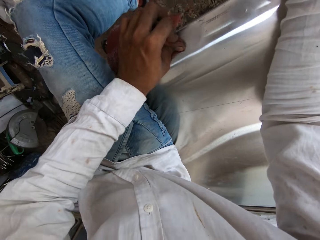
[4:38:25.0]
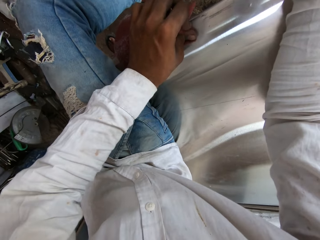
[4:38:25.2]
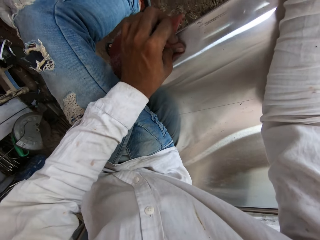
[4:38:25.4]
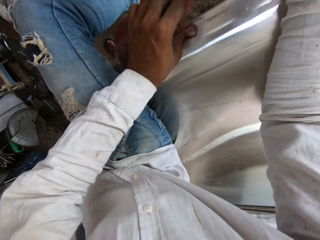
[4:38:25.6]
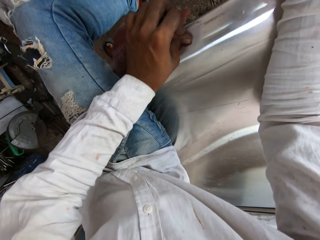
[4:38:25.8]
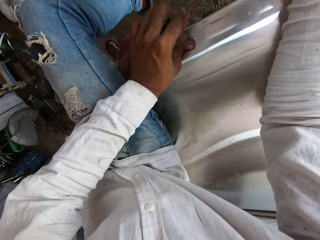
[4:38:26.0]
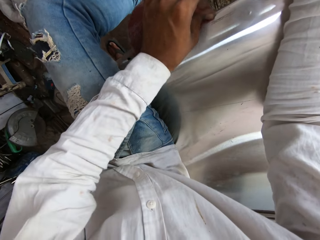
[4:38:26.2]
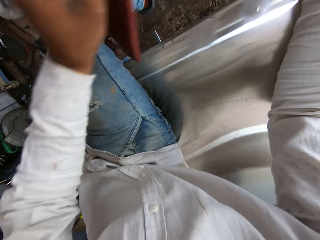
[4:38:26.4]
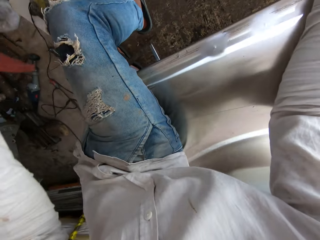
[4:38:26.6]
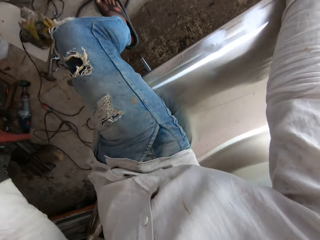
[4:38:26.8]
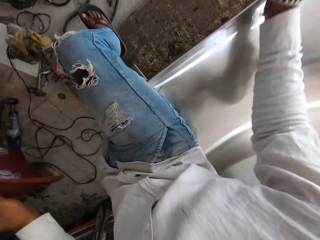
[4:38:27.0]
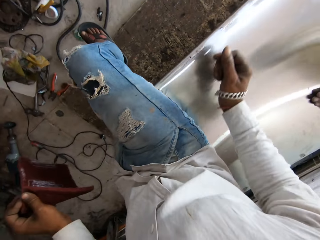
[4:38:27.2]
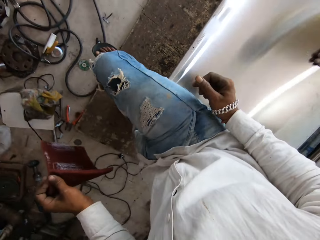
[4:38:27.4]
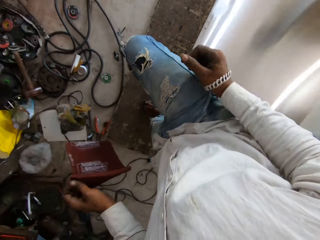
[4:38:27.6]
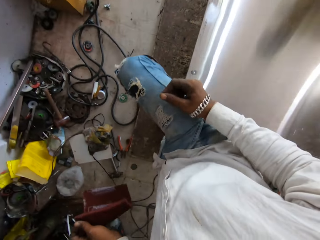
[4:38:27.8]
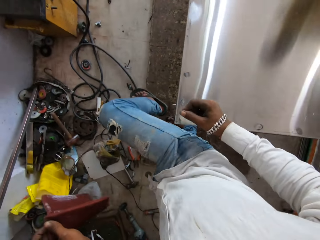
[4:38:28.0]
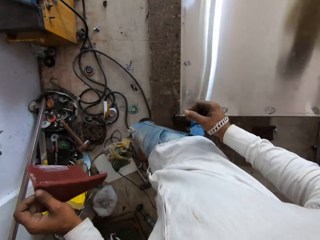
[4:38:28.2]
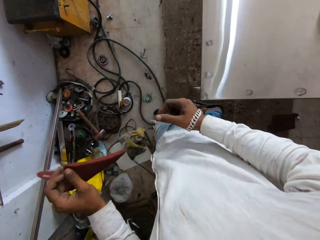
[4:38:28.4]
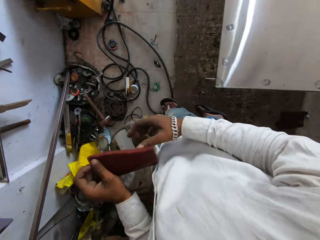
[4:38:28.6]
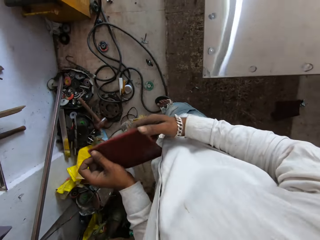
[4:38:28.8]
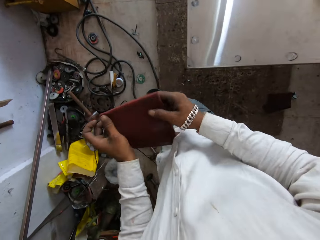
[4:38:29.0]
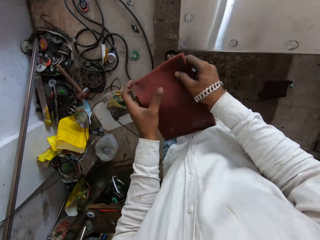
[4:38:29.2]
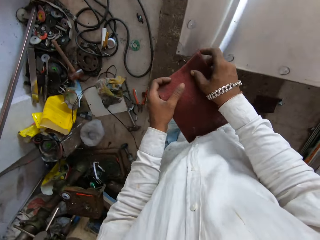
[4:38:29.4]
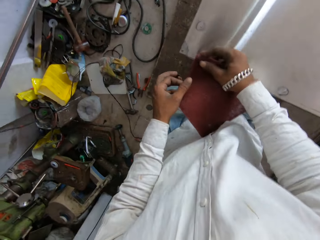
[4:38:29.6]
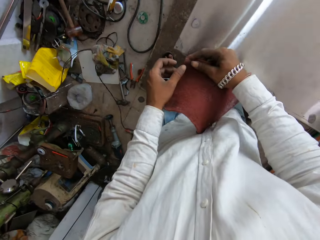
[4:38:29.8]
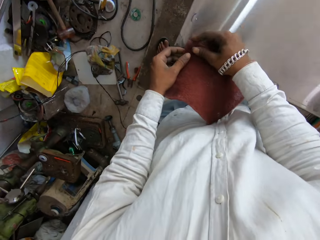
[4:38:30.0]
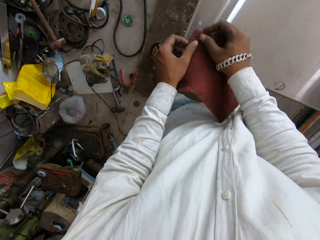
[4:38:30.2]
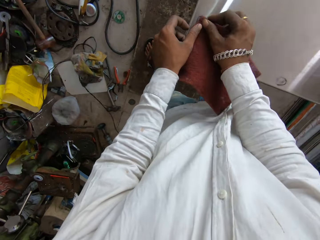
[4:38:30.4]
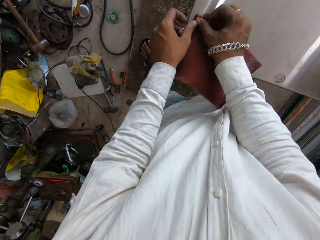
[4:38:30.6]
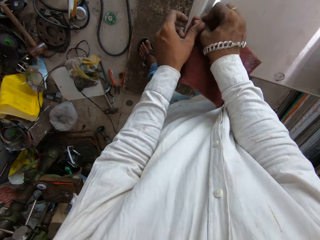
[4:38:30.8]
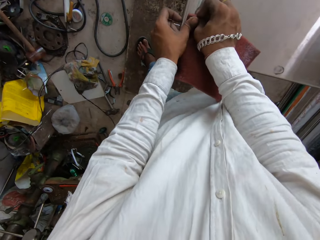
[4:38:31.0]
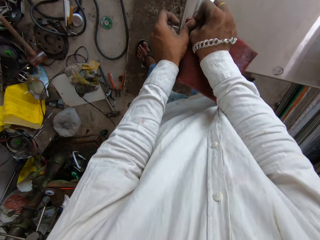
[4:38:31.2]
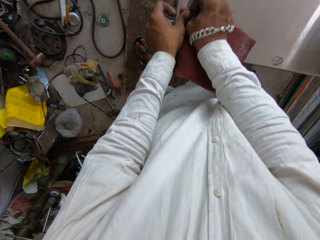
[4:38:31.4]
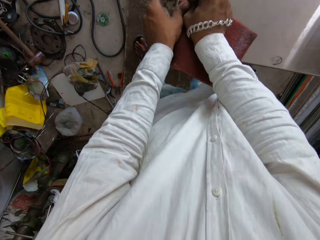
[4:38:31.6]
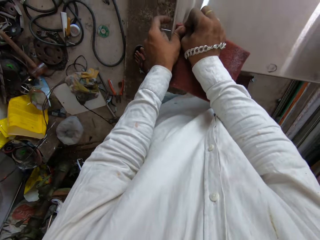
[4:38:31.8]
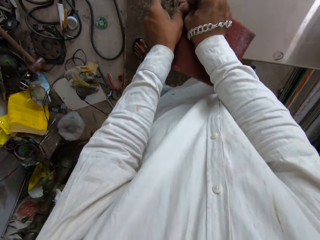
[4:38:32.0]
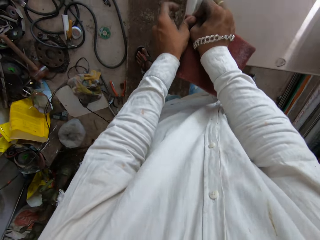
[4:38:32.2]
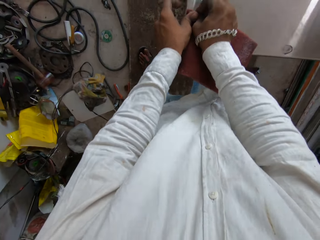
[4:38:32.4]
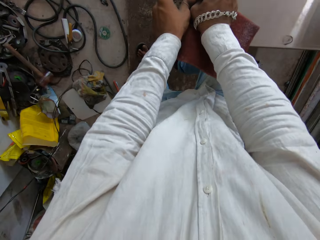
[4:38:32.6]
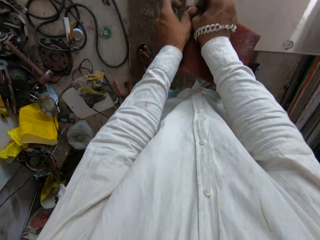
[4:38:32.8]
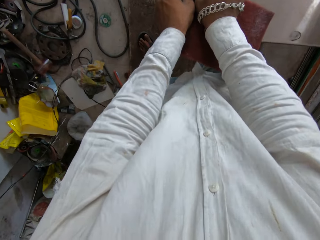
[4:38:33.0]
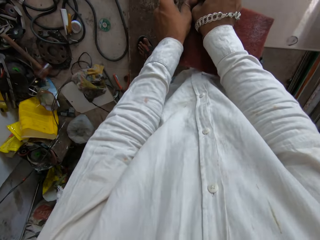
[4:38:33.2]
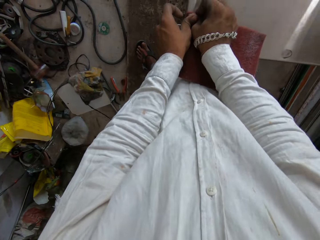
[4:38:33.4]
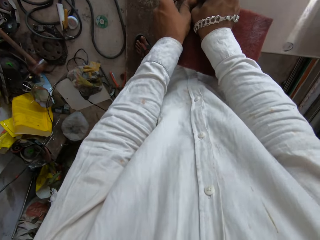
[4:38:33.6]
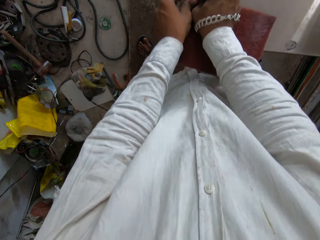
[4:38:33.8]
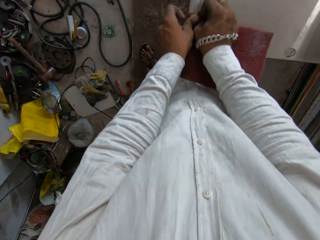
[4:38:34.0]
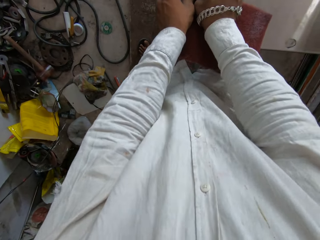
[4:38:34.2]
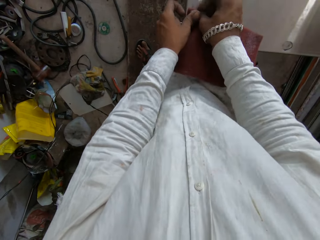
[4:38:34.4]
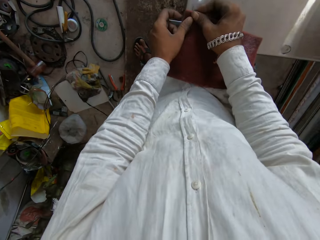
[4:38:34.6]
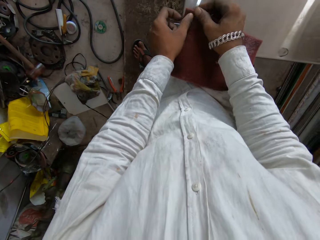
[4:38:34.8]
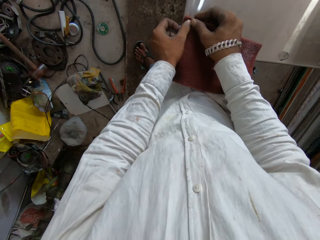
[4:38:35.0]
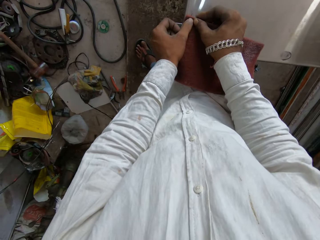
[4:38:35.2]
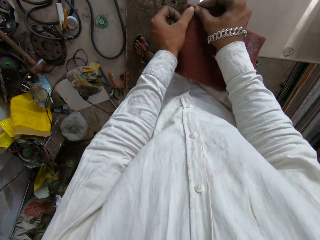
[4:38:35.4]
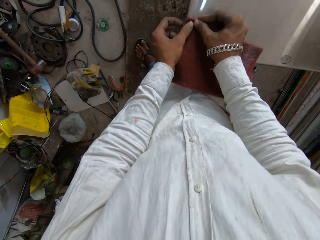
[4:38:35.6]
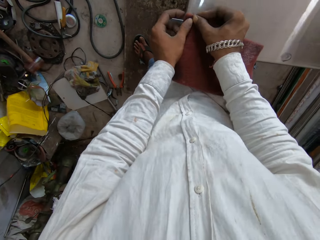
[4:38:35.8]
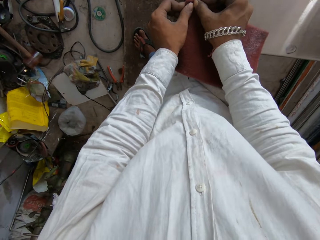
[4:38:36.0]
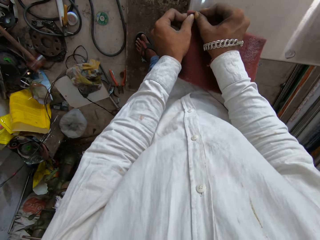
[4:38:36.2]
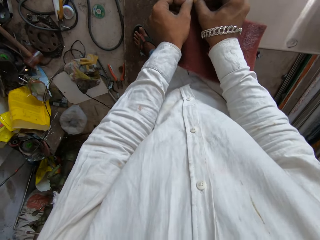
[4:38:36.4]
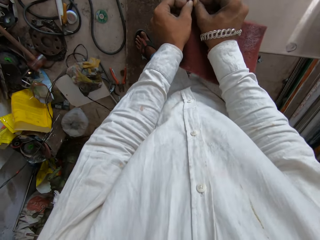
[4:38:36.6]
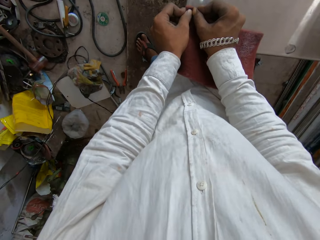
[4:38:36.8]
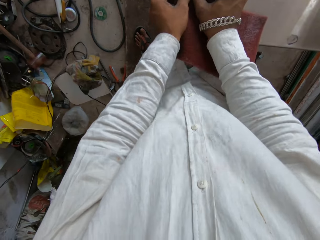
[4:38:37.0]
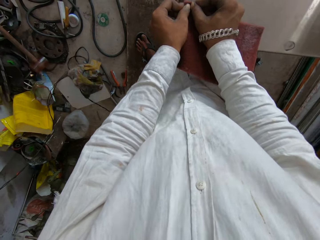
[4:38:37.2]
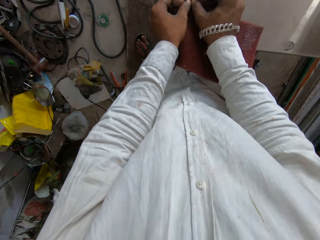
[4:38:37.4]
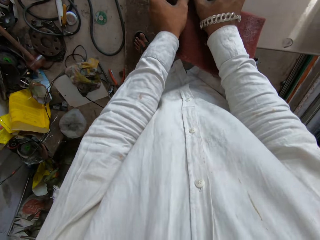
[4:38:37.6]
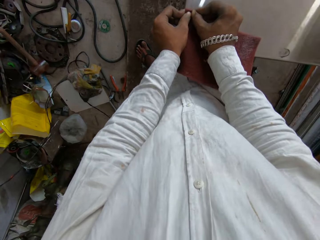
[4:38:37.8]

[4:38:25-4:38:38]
The camera wearer gets off the table. They walk around. They sand the metallic table with a sand paper. They interact with a person. They sand the metallic table with the sand paper.

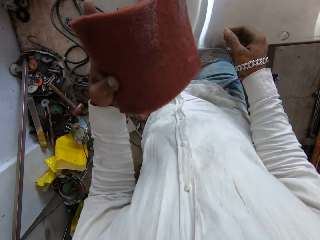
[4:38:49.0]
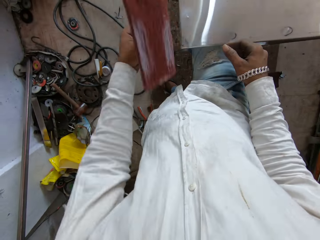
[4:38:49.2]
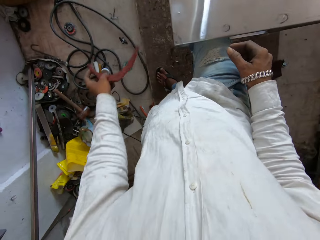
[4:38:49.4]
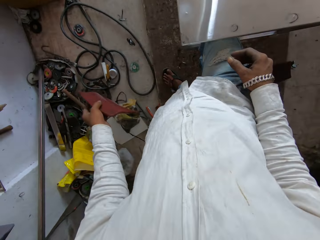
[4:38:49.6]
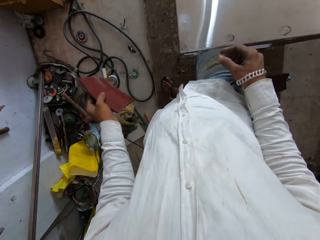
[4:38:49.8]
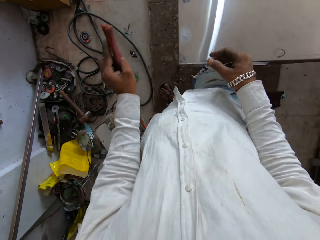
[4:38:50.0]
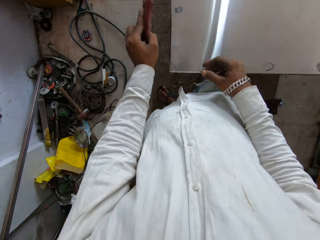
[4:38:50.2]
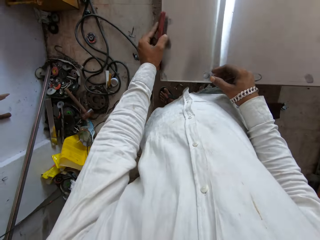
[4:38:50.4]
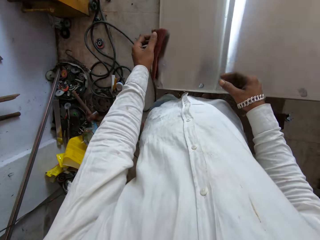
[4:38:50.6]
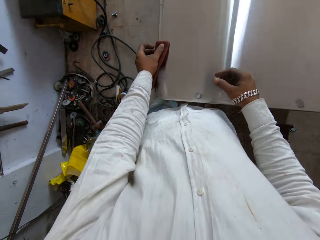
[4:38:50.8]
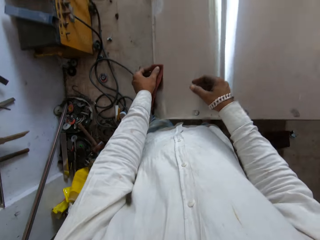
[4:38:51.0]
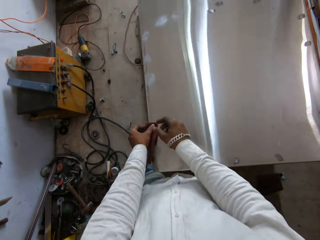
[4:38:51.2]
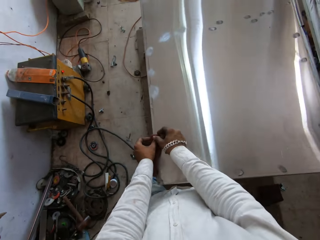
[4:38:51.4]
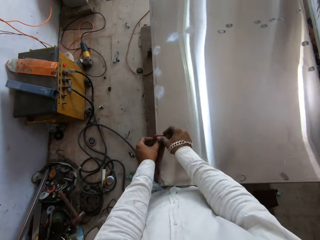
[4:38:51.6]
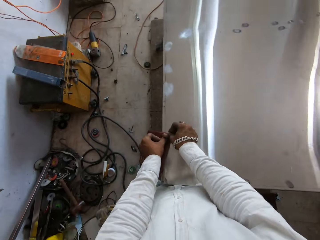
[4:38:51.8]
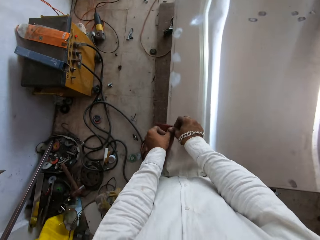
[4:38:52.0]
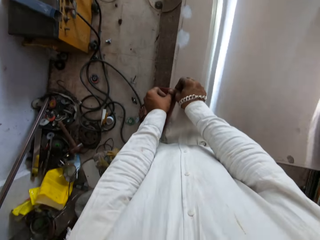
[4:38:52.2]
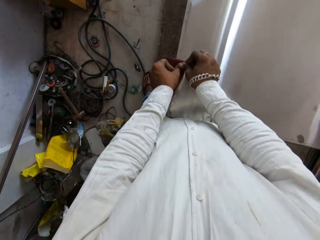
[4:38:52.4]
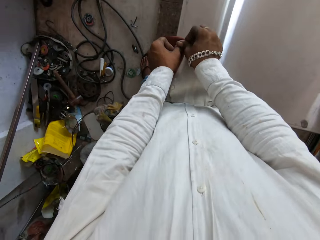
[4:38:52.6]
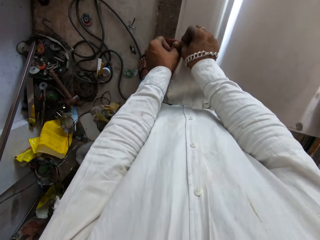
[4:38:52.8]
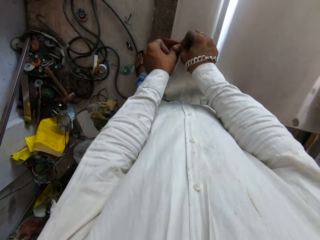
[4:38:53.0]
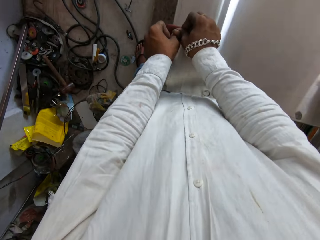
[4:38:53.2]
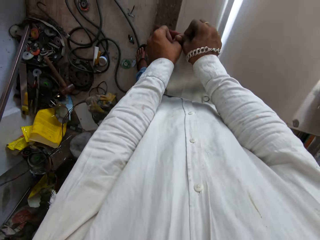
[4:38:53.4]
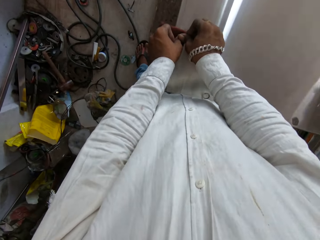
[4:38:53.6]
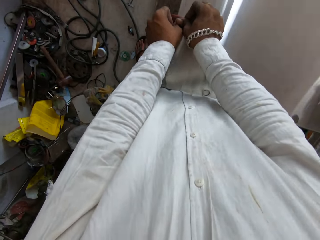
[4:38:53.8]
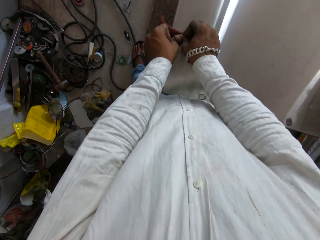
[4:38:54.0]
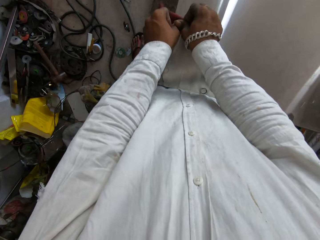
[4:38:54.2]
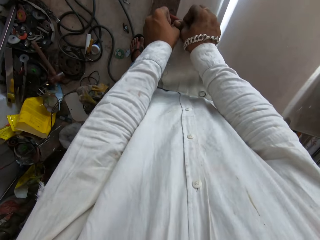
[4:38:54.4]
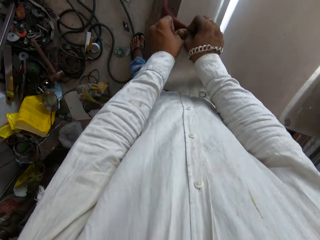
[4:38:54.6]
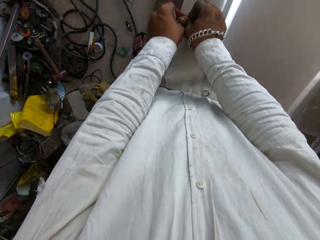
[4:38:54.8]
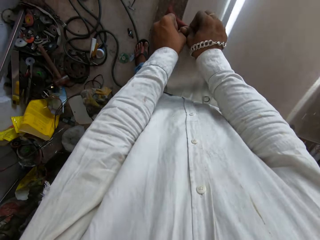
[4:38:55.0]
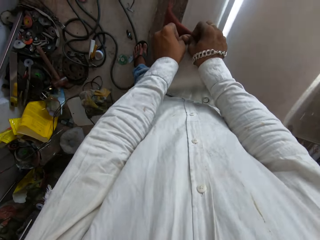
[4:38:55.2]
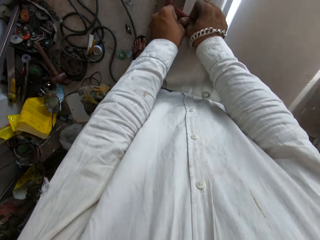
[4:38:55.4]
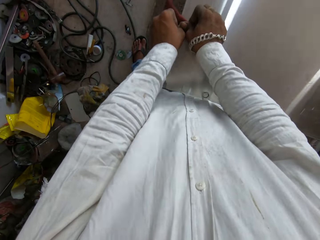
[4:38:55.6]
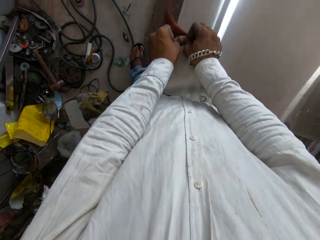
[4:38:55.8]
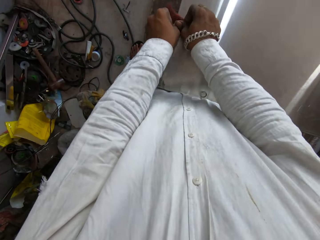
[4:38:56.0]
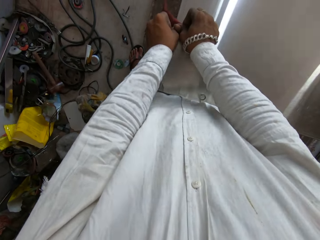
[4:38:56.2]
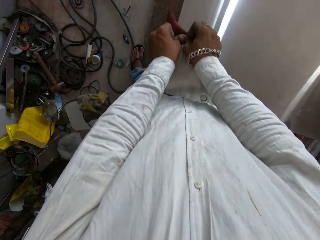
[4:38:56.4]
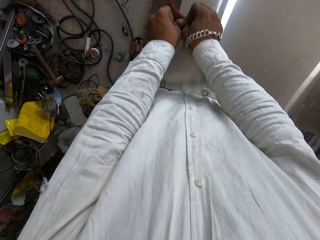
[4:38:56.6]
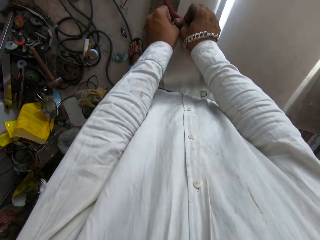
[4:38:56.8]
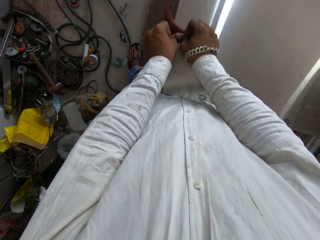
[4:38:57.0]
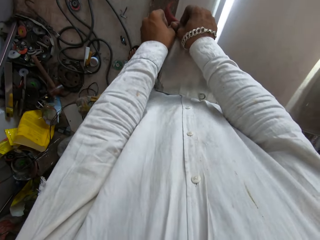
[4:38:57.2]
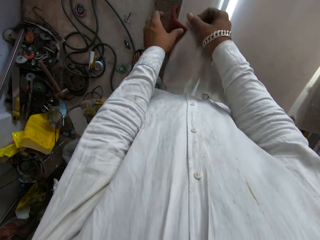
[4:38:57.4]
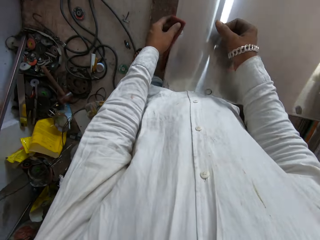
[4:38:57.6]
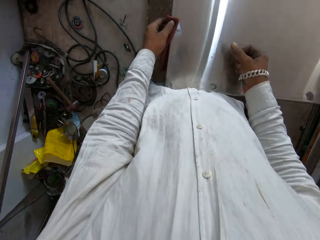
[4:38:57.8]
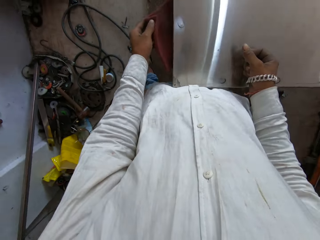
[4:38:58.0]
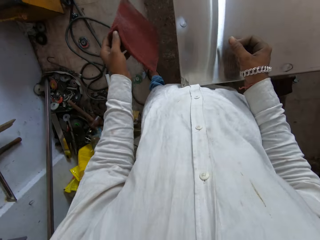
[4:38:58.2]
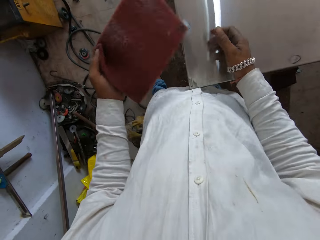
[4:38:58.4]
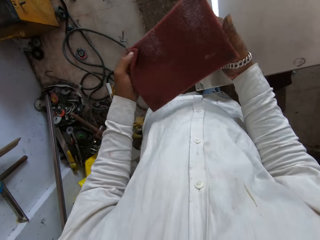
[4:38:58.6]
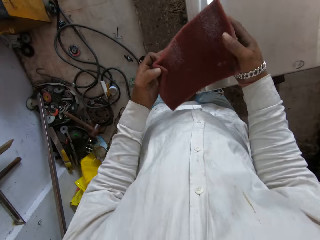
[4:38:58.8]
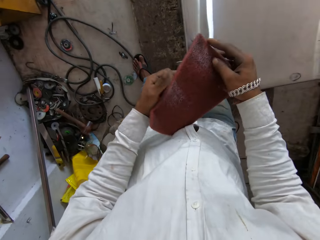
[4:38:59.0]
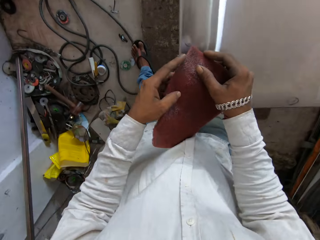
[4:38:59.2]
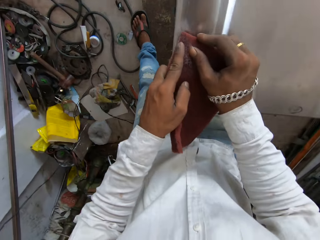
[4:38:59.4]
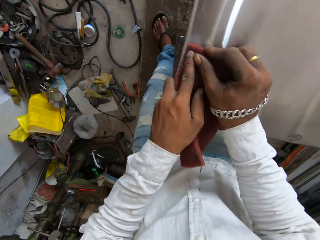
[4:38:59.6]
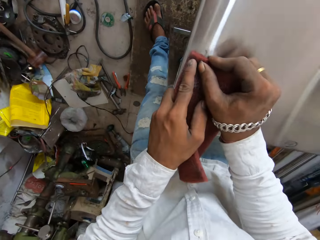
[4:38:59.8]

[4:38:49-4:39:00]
The camera wearer interacts with a person. They shake a sandpaper, put the sandpaper on a table, and sand a metallic table with the sandpaper.
